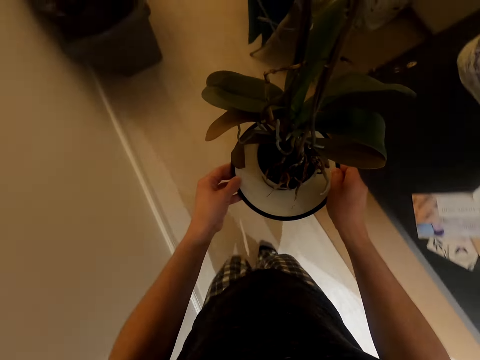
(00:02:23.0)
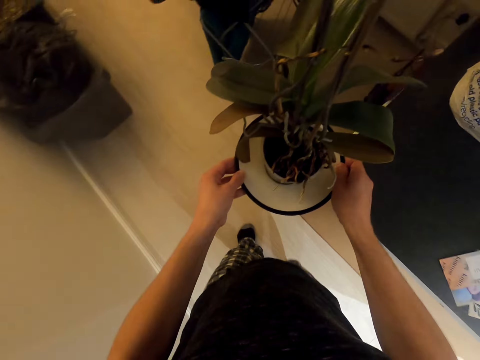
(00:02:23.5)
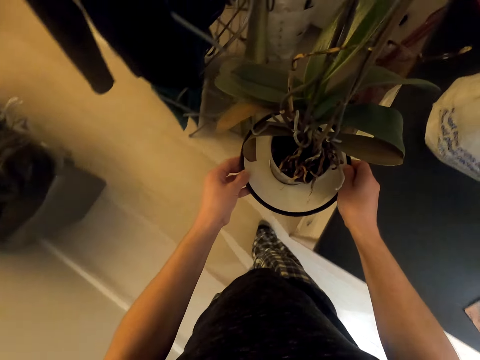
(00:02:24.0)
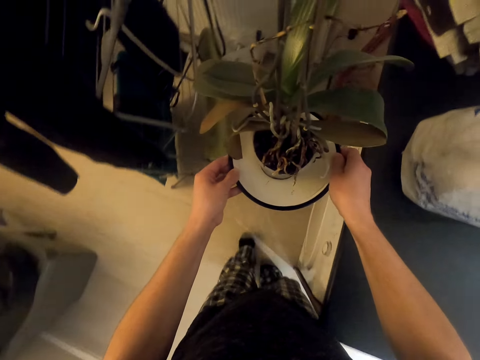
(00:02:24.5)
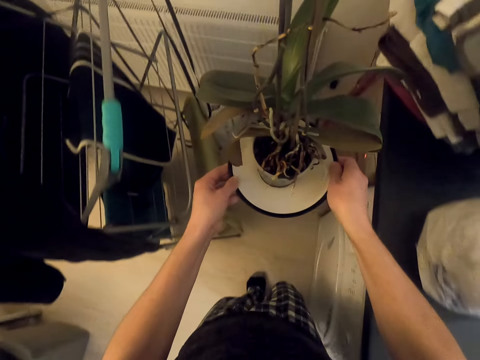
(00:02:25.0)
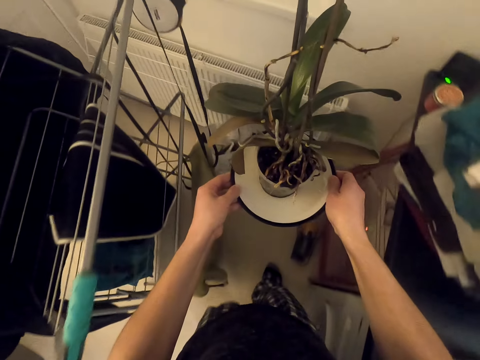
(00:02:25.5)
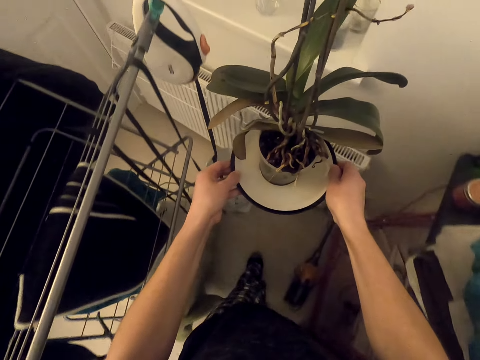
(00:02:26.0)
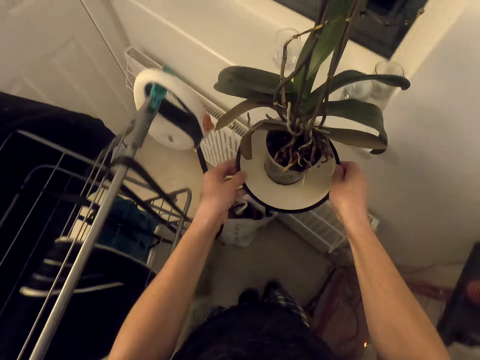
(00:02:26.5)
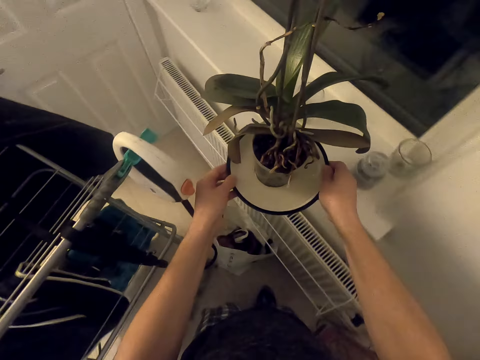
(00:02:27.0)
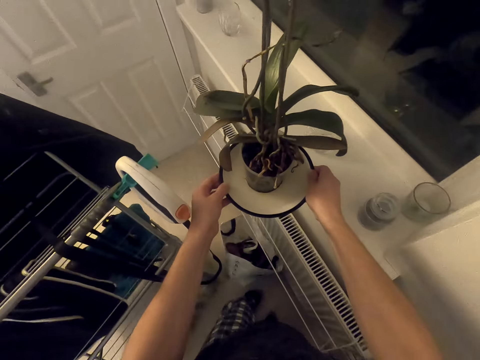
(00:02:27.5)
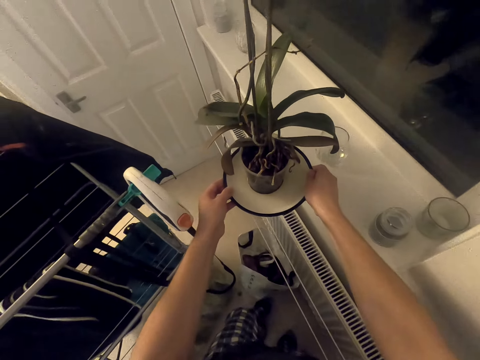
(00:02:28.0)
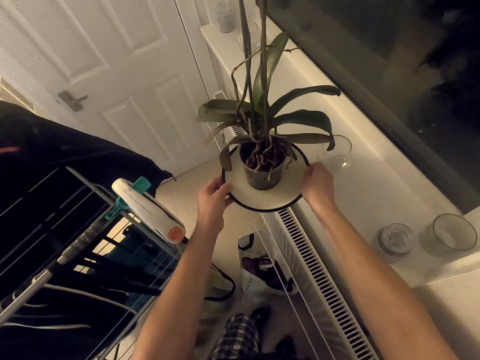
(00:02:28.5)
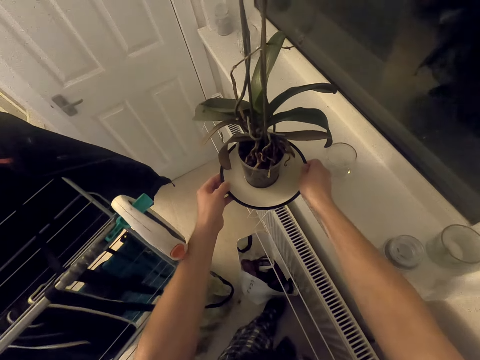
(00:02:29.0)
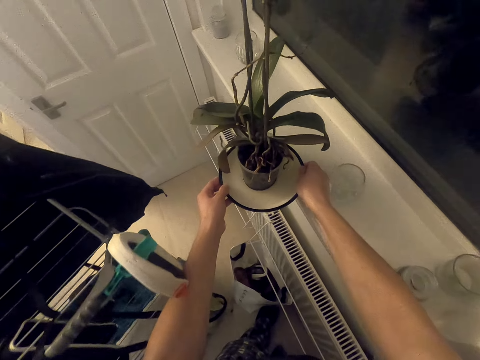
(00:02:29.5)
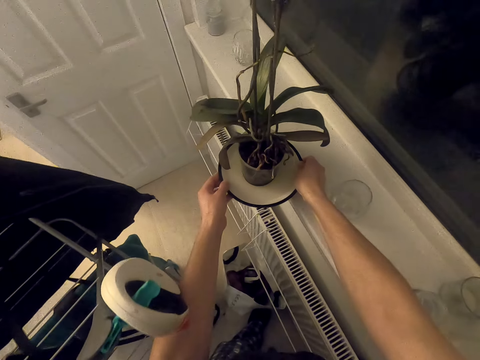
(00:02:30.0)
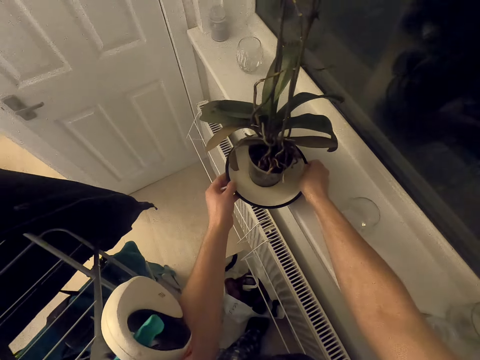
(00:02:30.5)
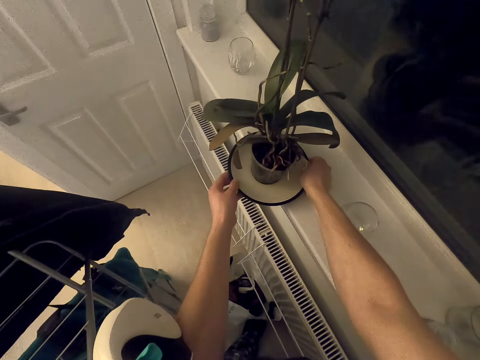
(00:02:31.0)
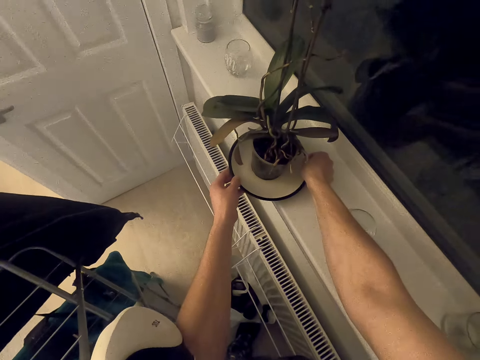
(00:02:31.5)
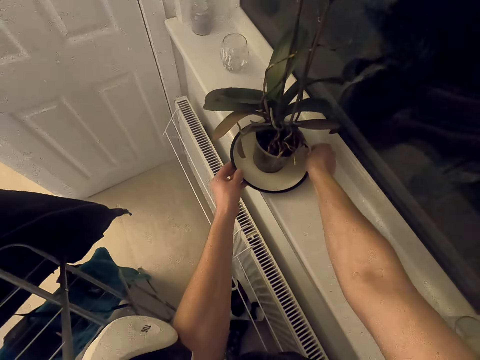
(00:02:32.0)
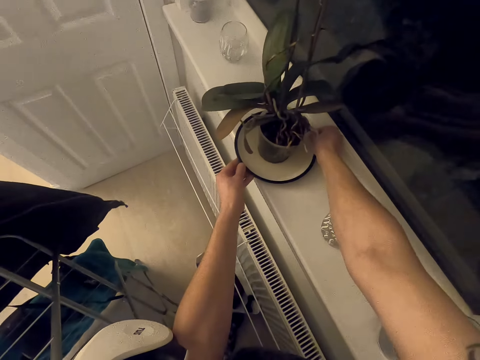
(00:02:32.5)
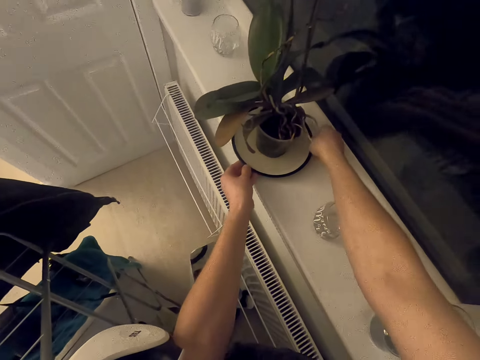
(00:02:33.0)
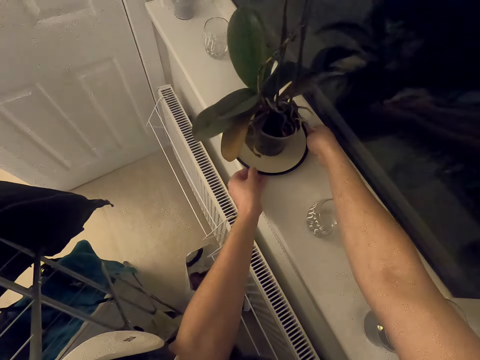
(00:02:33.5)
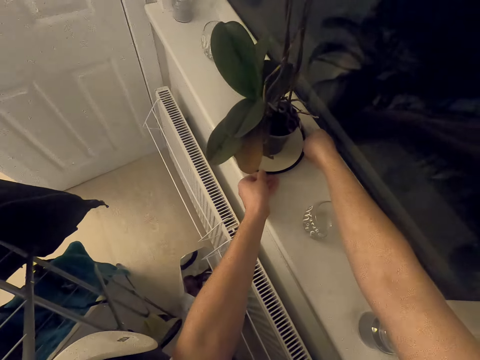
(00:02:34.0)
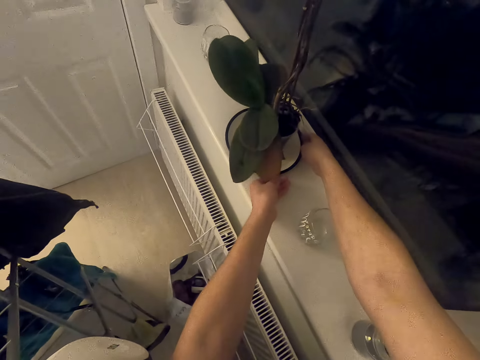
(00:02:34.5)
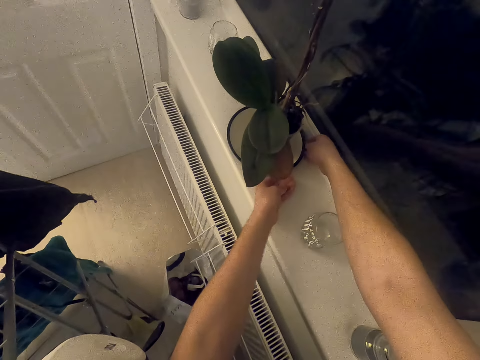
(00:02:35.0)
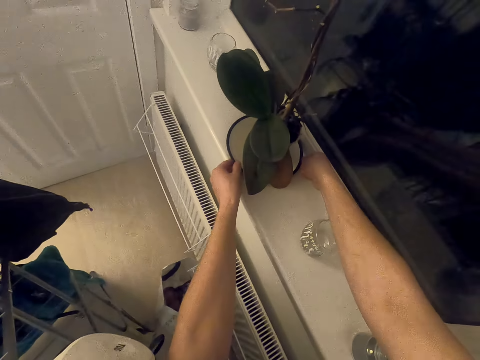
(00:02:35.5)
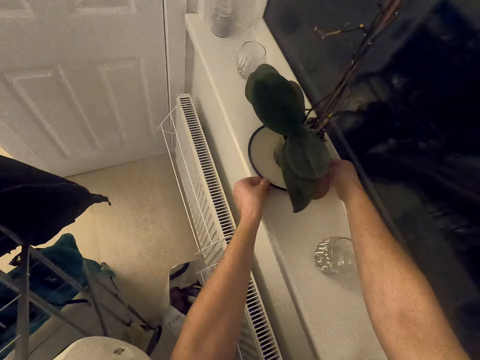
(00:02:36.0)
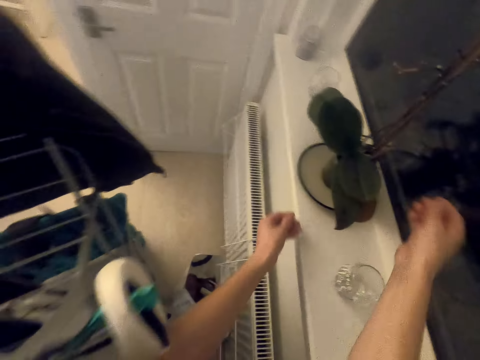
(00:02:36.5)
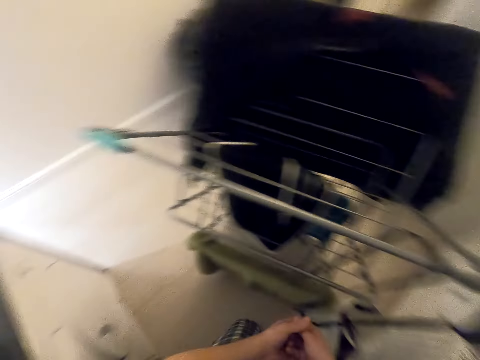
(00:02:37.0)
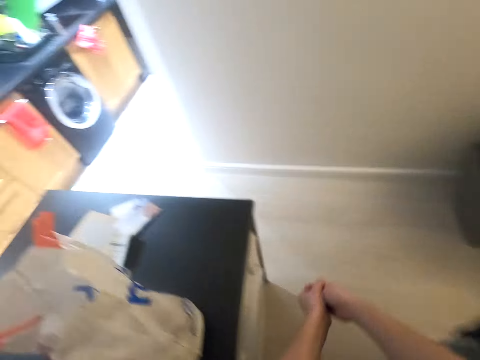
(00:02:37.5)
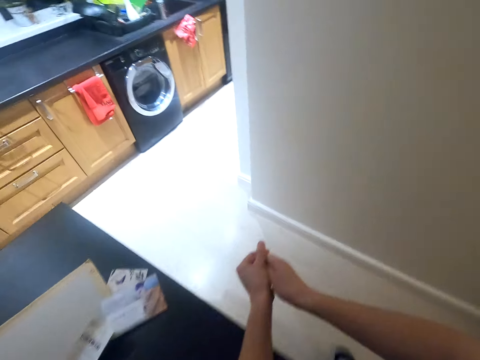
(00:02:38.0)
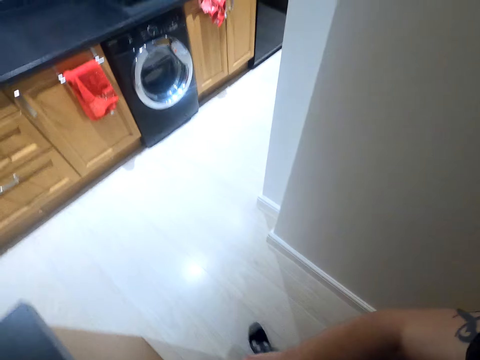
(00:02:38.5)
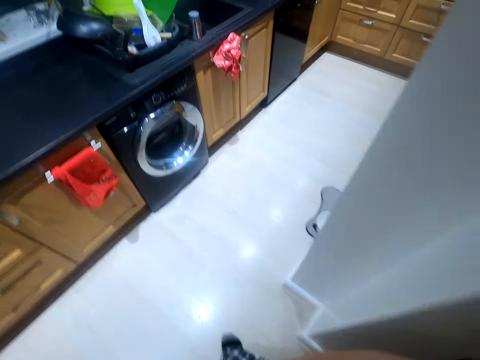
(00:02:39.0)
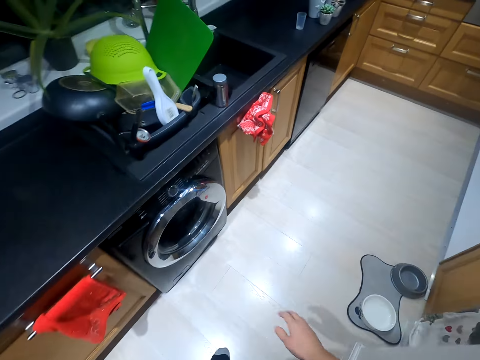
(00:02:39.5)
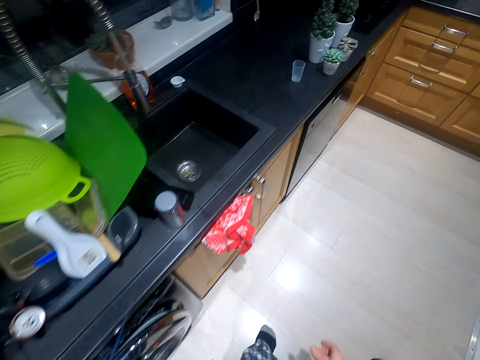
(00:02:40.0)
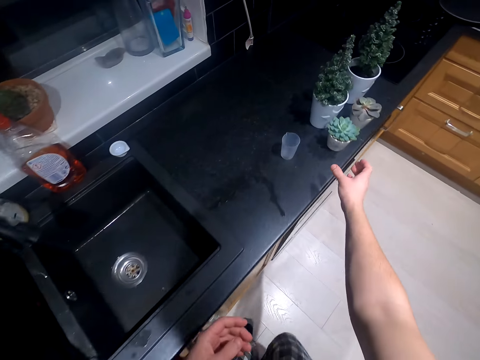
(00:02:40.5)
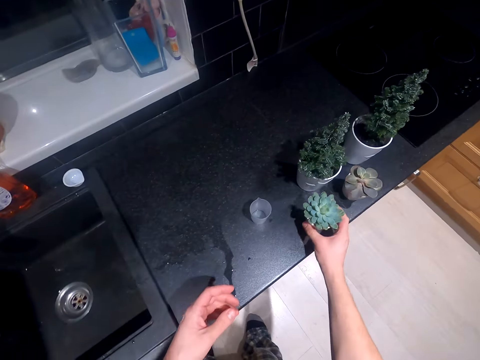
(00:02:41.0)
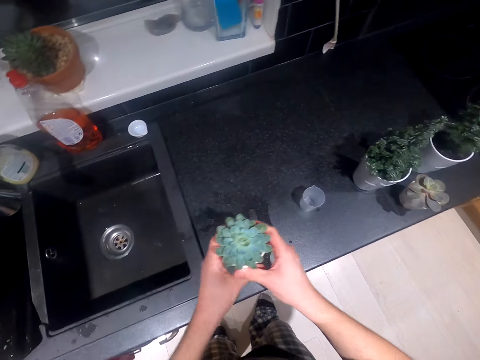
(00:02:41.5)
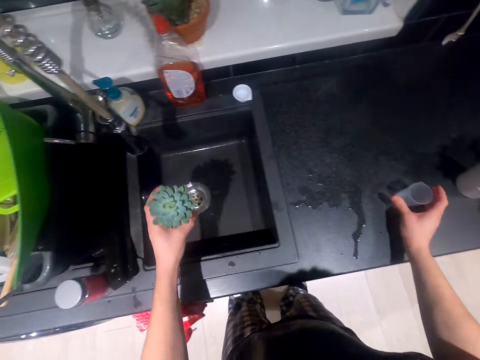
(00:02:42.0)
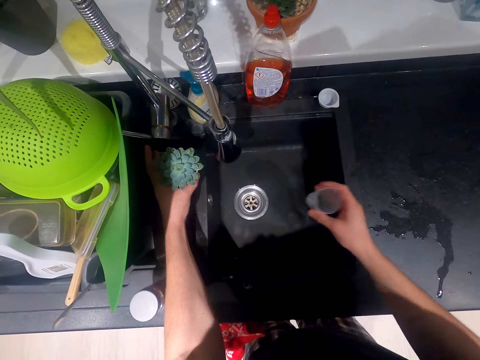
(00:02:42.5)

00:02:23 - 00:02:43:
The camera wearer puts the container flower on the cabinet stand. They walk in the house. They take a flower pot and move the container plant in the sink. They put the flower pot on the left hand and take a plastic glass.

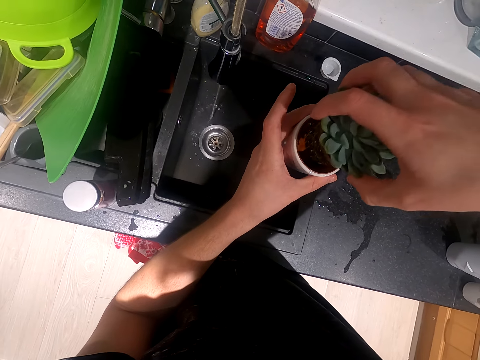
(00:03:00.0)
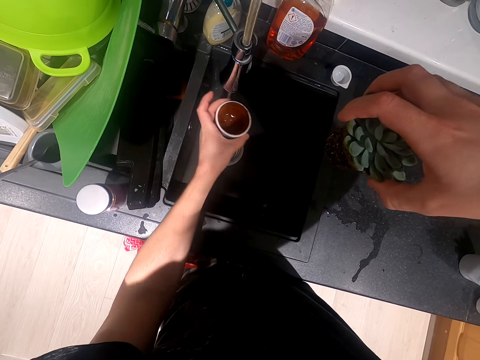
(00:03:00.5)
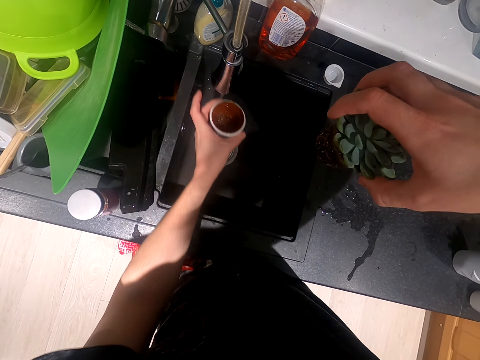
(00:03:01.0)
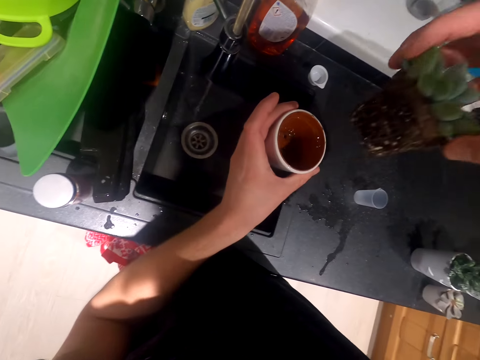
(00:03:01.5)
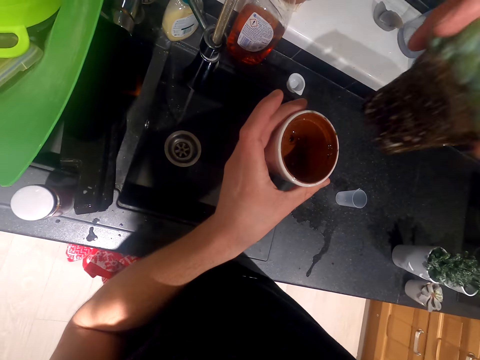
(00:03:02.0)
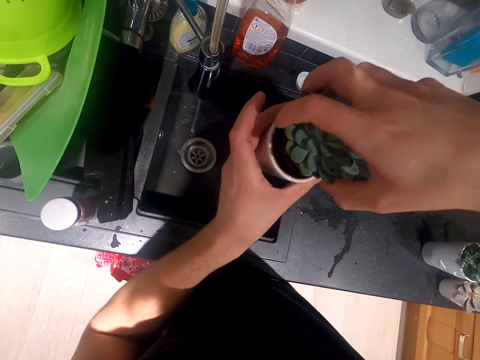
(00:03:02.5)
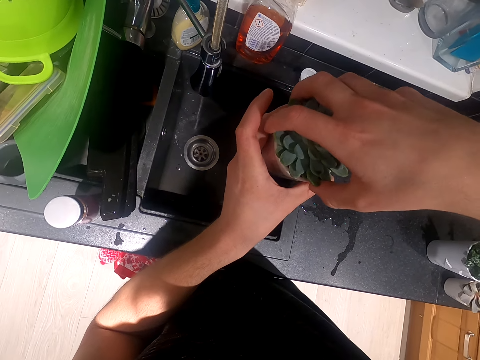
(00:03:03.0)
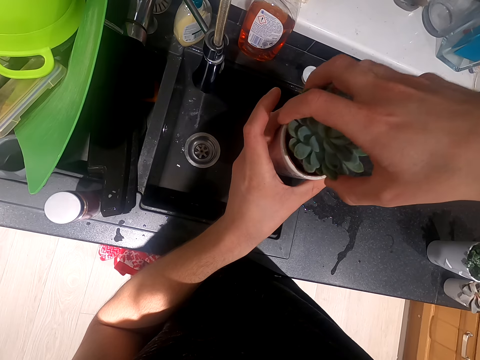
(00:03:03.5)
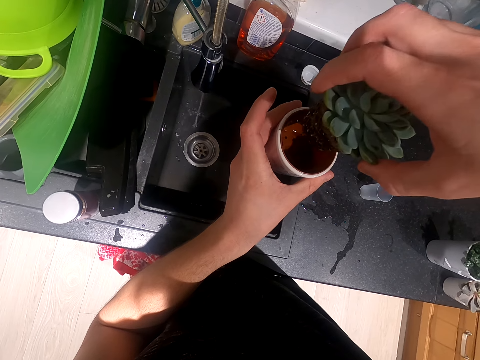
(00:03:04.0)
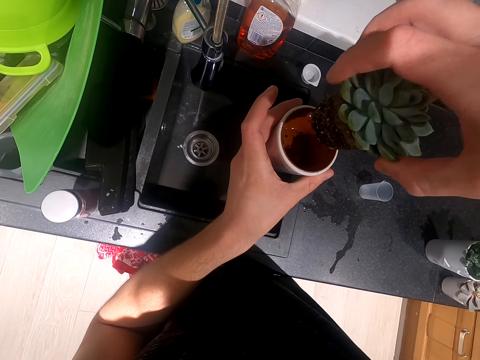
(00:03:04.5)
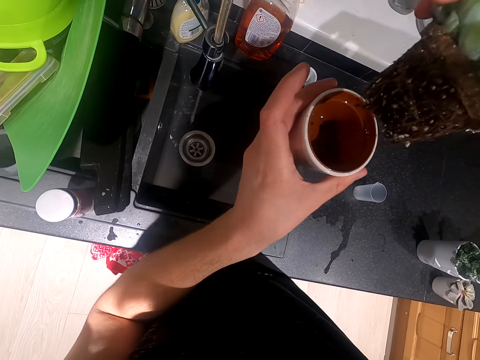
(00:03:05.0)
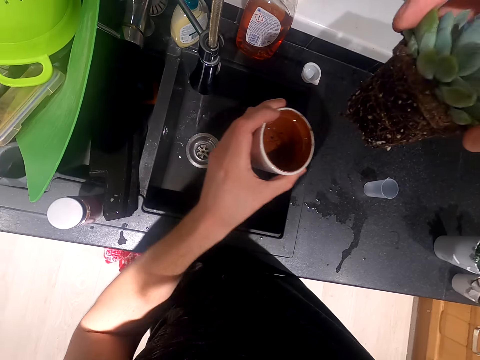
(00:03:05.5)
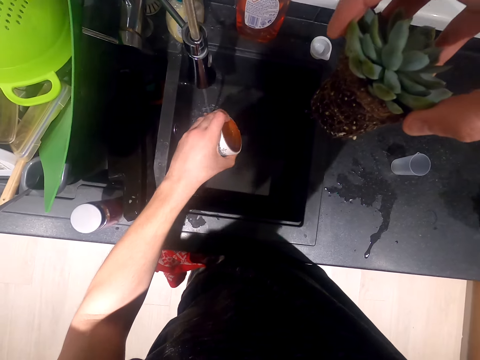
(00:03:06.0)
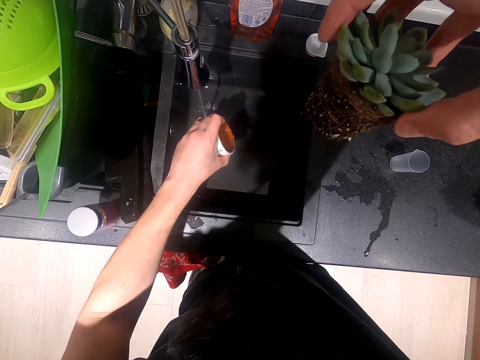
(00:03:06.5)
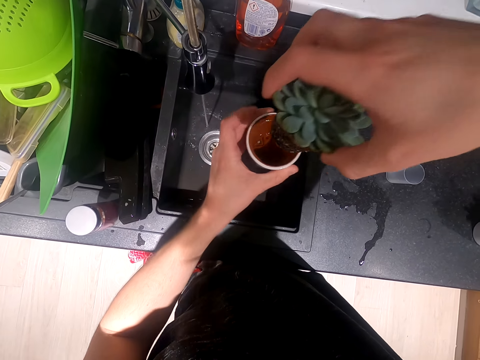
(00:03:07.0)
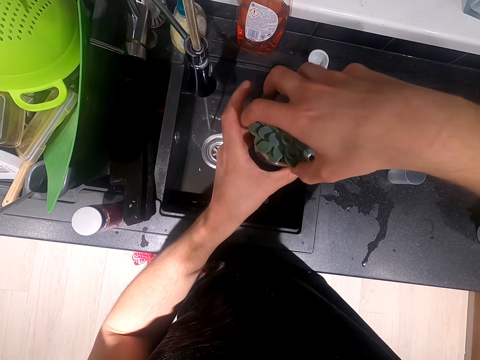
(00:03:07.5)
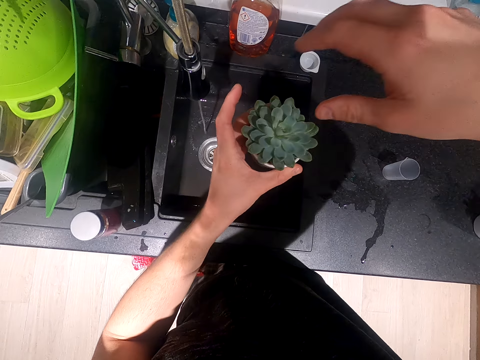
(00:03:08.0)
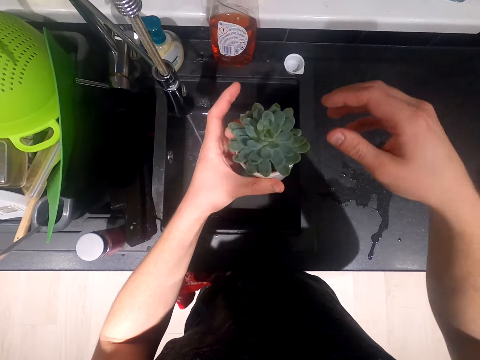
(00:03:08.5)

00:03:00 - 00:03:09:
The camera wearer takes water with the flower pot. They pour water in the container. They look at the water. They put the flower plant in the container. They lift the flower, pour water, and put in the flower.
